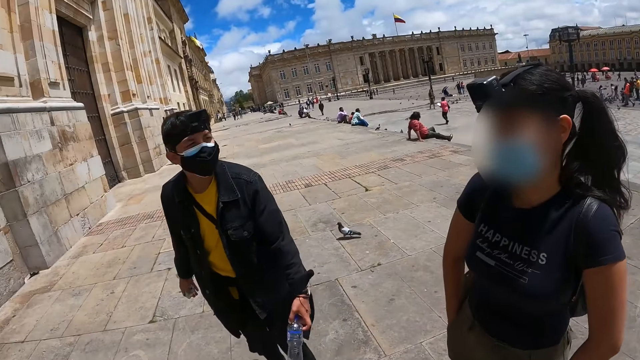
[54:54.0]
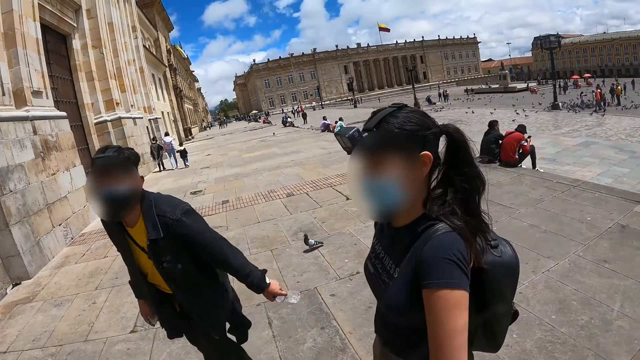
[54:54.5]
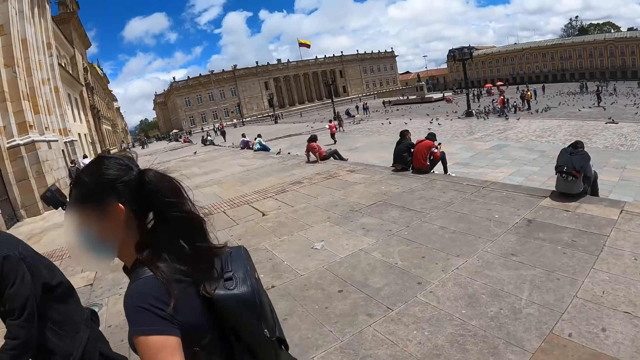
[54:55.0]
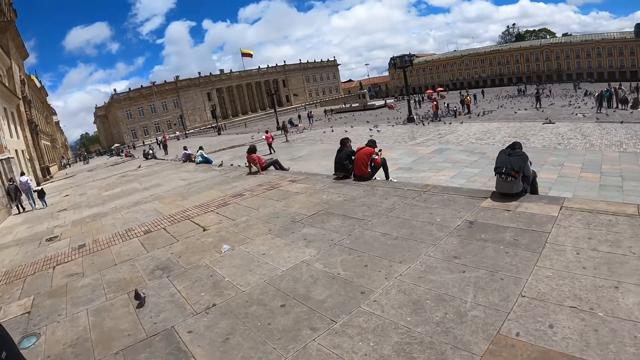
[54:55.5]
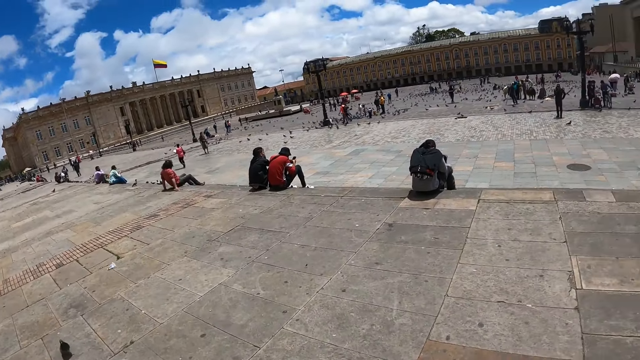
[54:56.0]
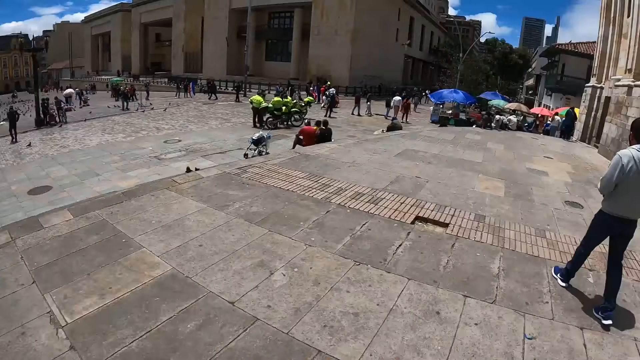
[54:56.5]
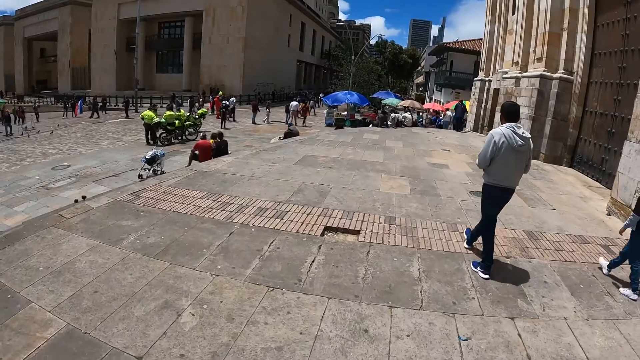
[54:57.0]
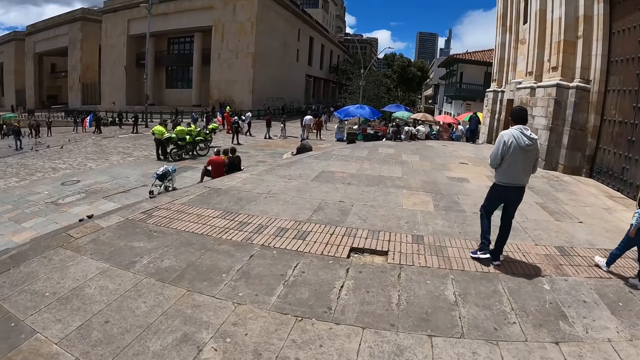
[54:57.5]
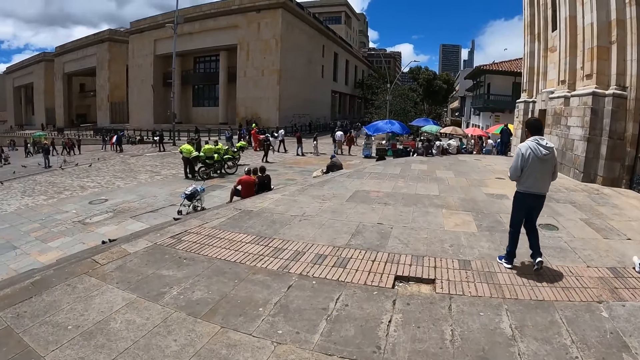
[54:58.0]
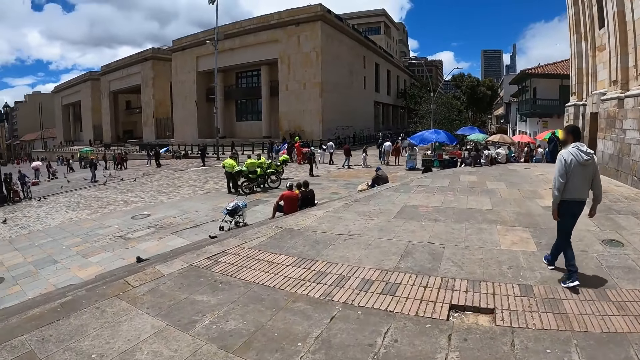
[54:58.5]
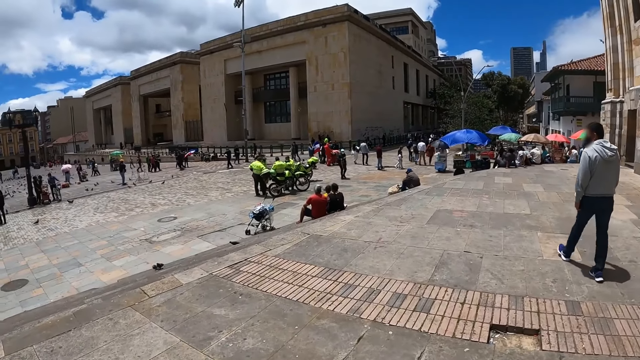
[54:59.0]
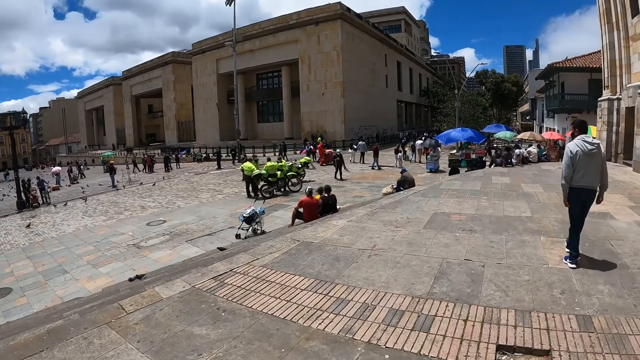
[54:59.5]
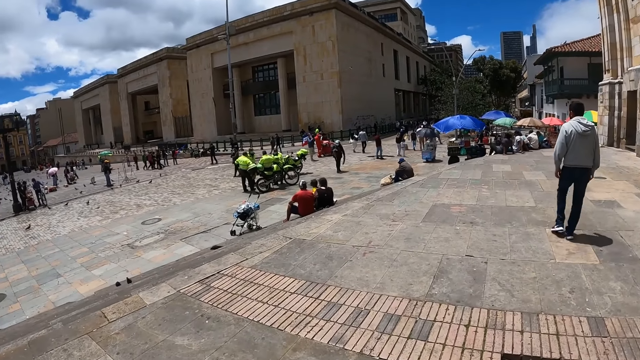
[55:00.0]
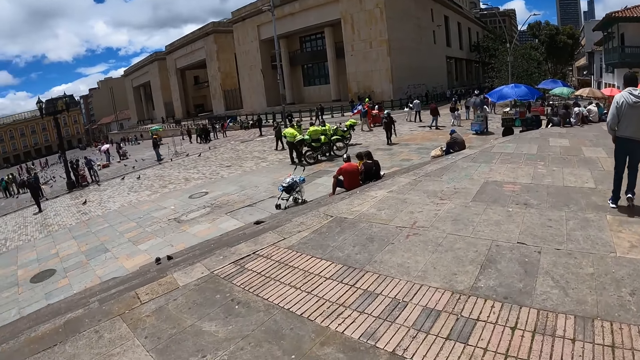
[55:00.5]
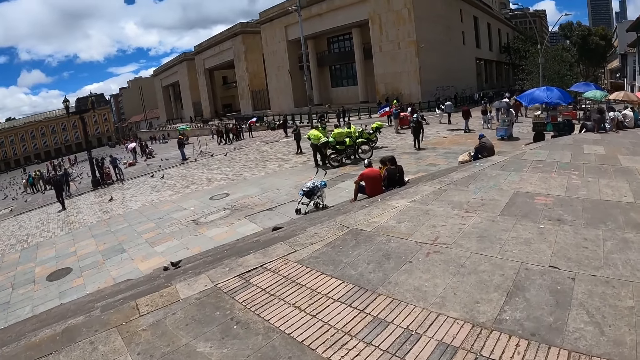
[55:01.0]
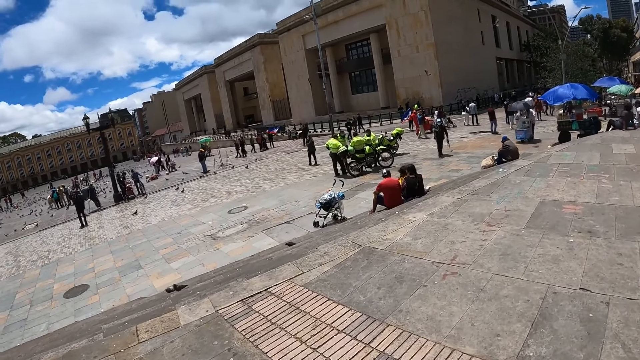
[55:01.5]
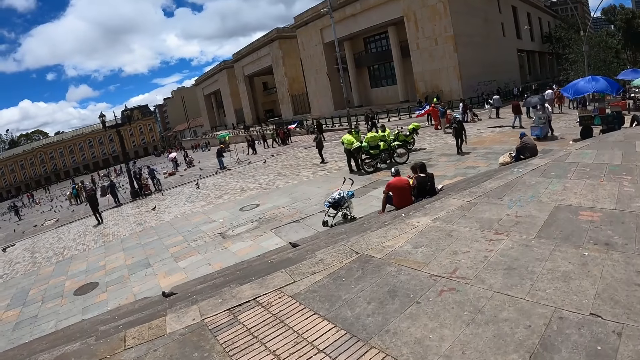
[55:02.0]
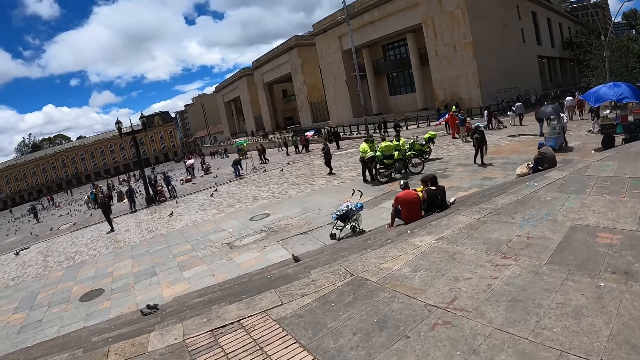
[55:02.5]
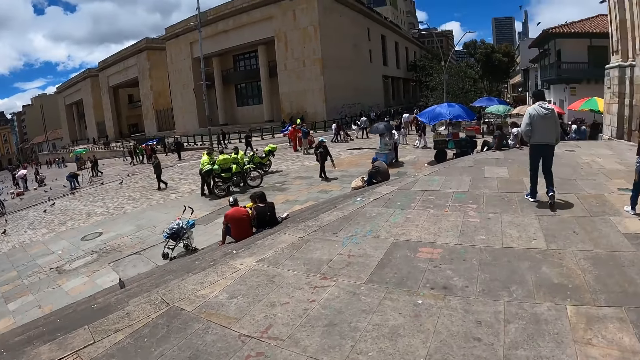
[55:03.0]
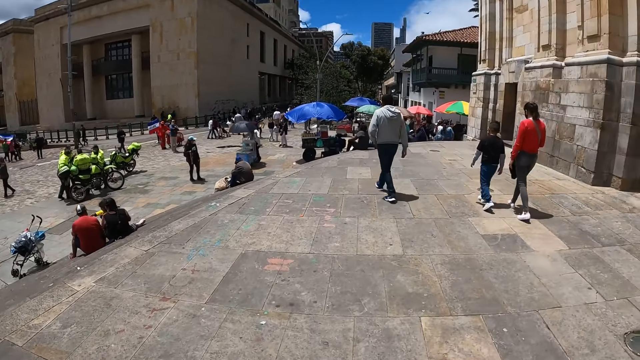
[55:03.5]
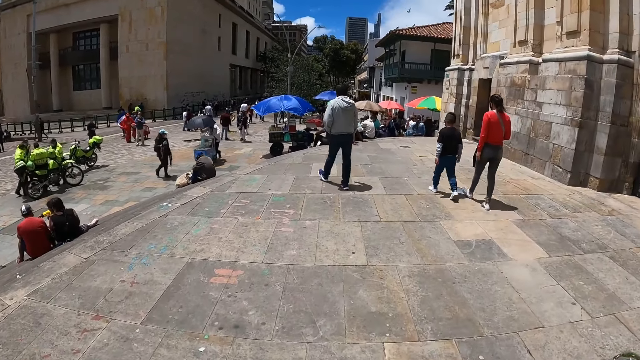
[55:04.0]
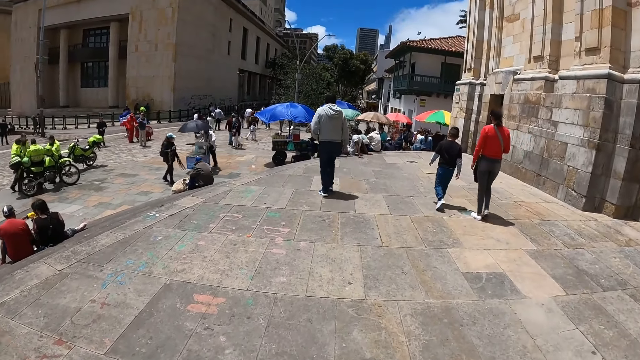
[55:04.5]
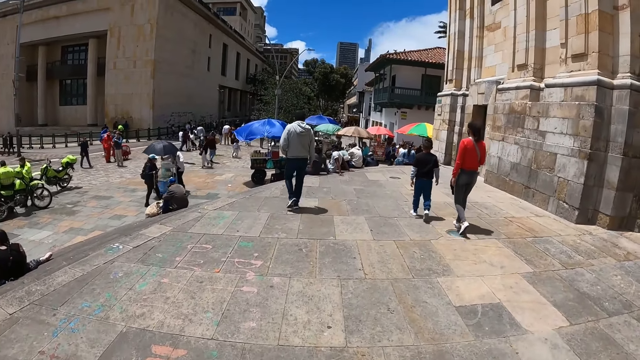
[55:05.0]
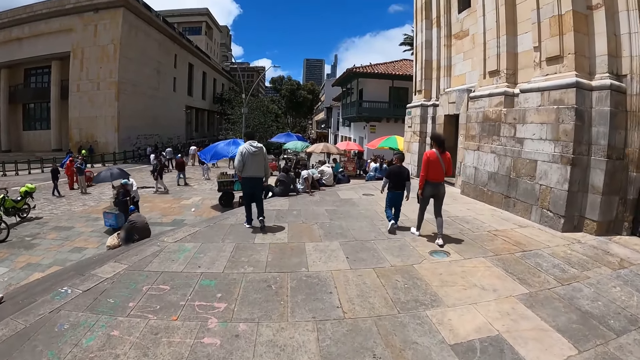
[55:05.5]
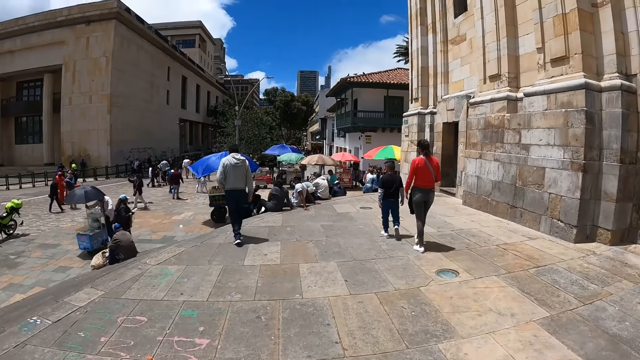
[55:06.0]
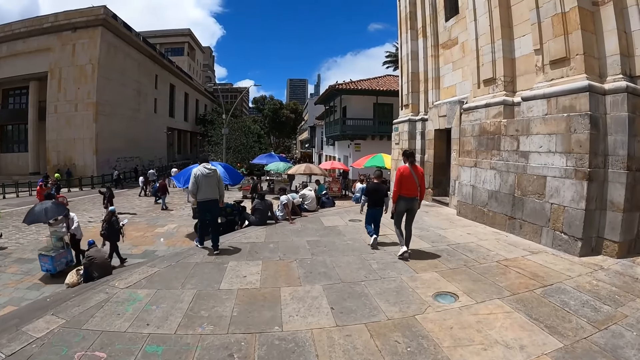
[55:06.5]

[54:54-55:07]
The first person walks from the fifth person. The camera wearer converses with the man and the woman. The second person walks from the fifth person. The camera wearer turns right. They walk left towards the building. An eighth person moves the hand on the trouser. The camera wearer looks left and turns right. They move the hand on the face and walk forward. A ninth person pushes the trolley.

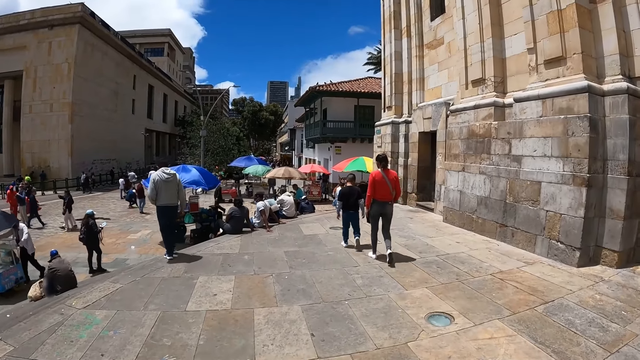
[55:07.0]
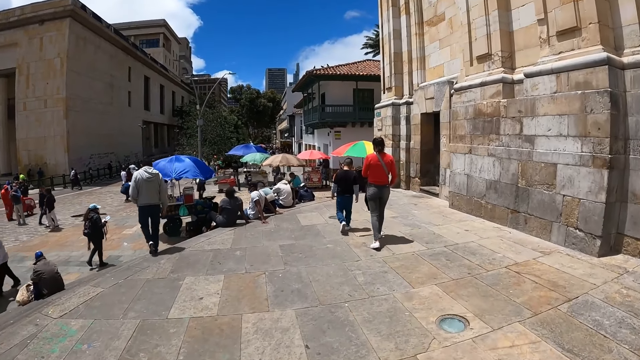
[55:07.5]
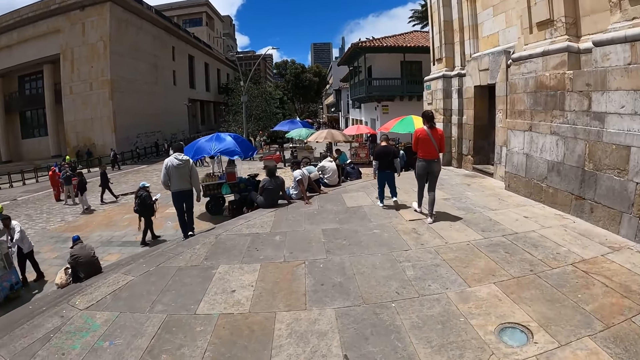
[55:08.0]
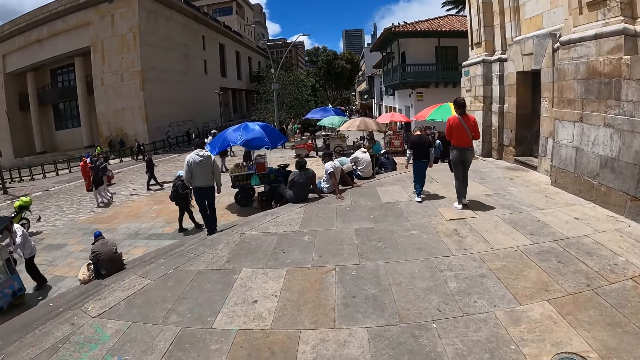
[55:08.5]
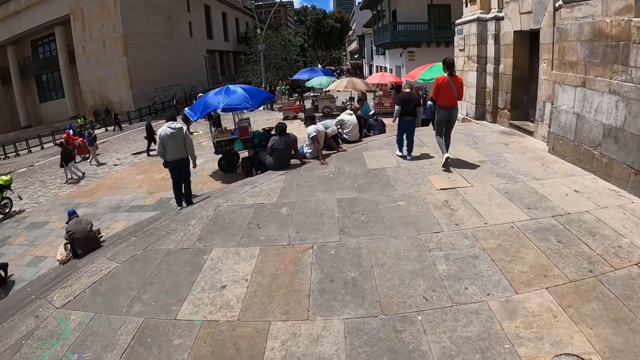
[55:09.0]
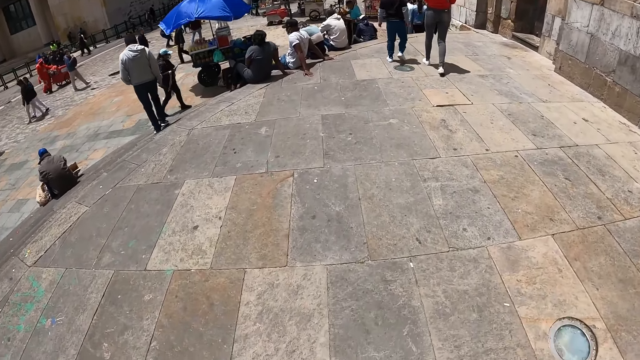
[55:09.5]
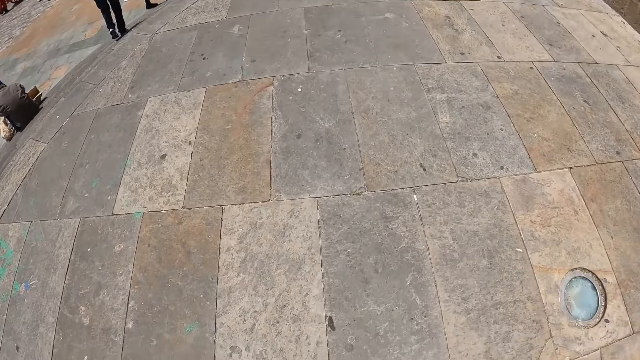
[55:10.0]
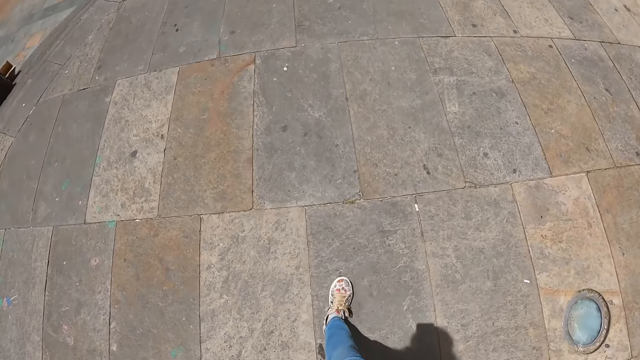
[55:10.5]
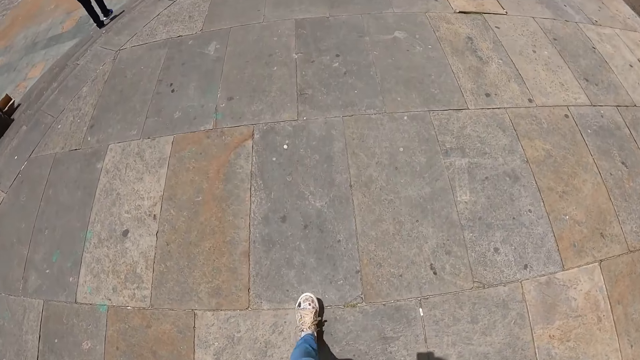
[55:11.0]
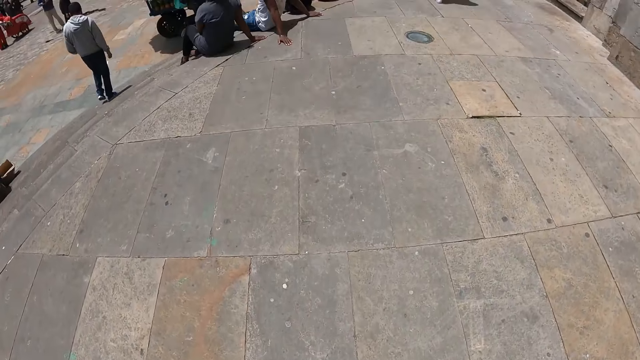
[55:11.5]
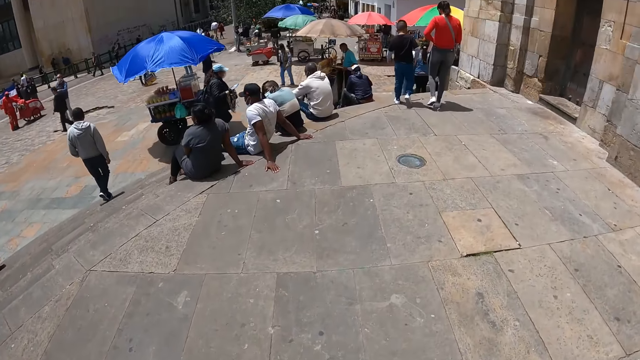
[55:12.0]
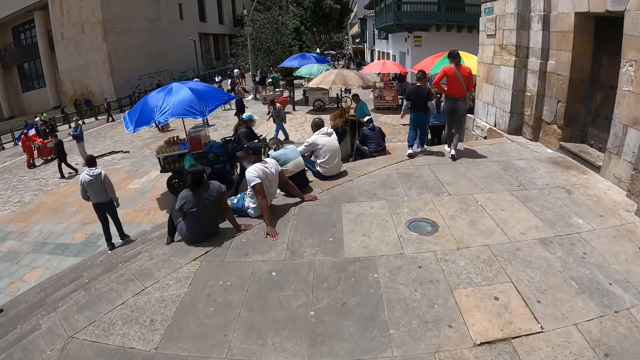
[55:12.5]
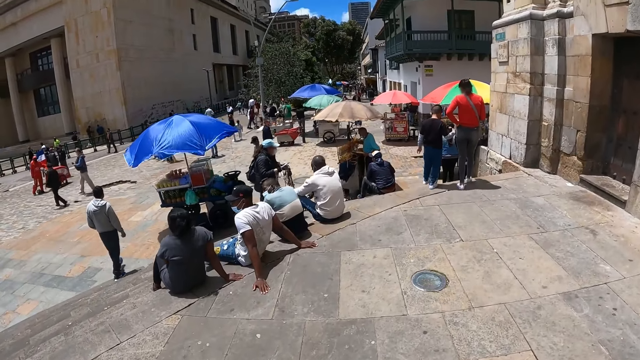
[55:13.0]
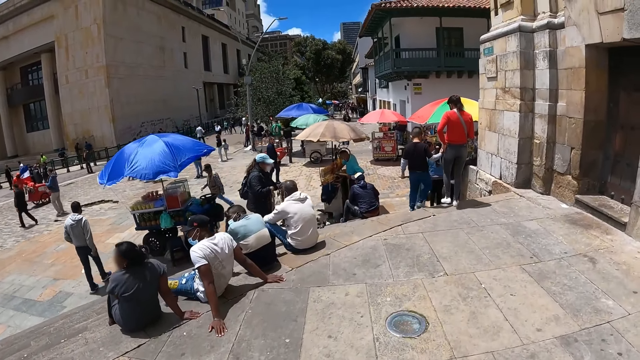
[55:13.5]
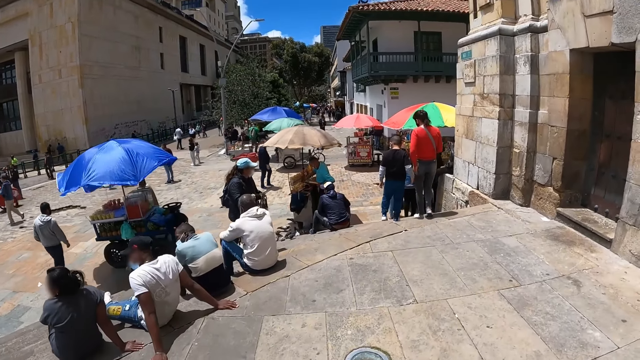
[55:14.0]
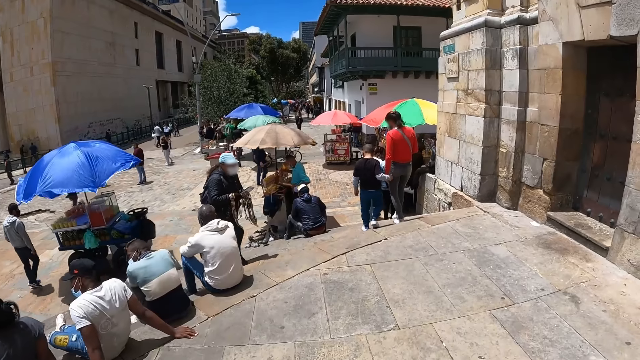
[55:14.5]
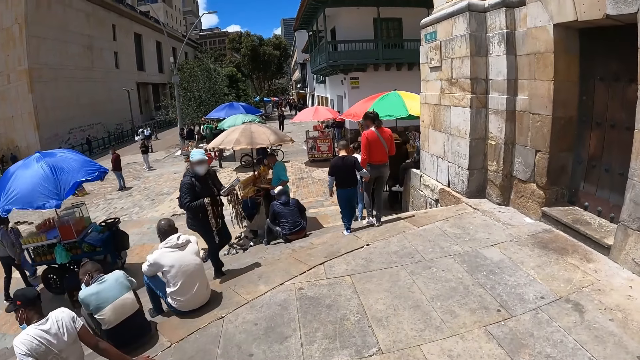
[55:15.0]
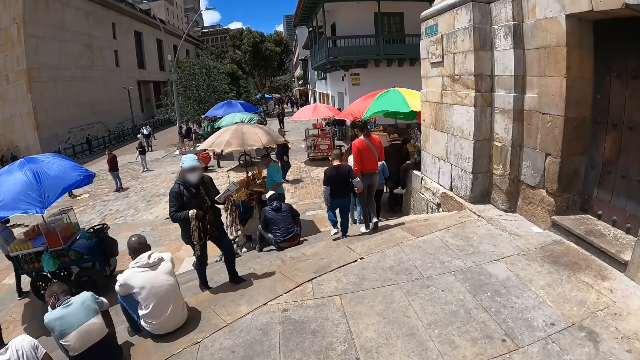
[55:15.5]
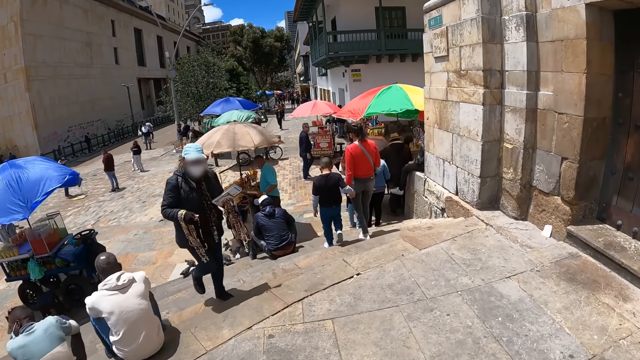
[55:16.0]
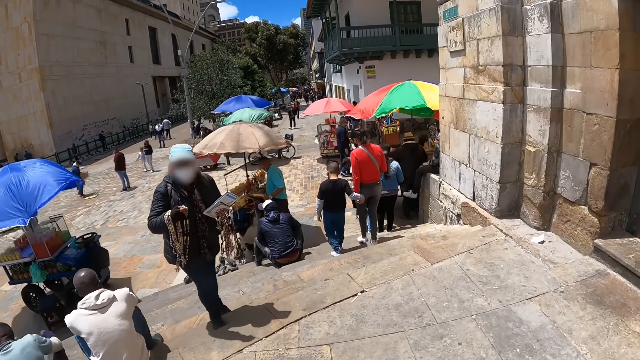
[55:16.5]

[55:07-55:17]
The eighth person walks down the stairs. The camera wearer looks down and looks forward. A tenth person walks with a necklace.
